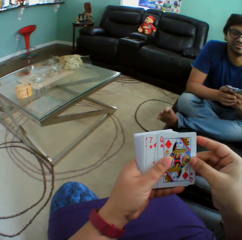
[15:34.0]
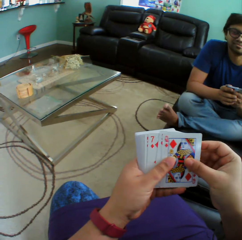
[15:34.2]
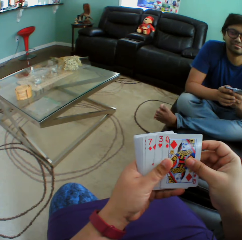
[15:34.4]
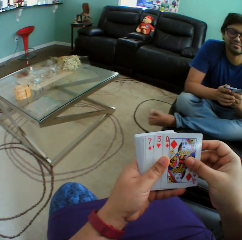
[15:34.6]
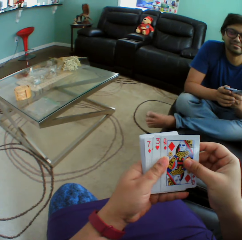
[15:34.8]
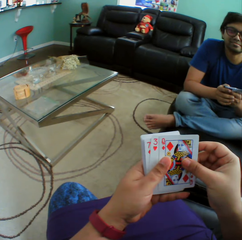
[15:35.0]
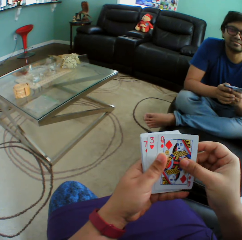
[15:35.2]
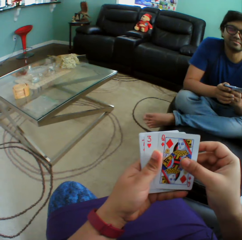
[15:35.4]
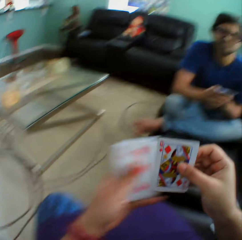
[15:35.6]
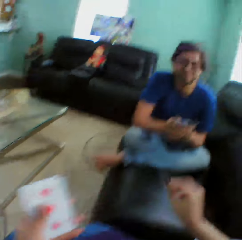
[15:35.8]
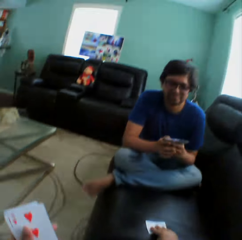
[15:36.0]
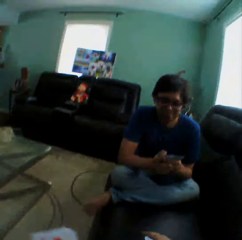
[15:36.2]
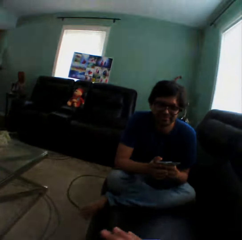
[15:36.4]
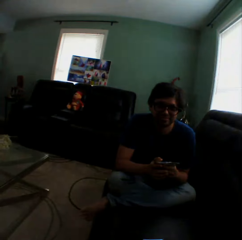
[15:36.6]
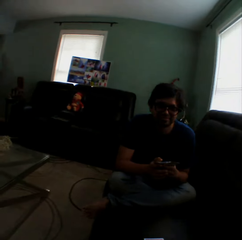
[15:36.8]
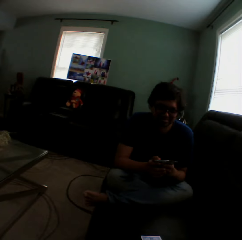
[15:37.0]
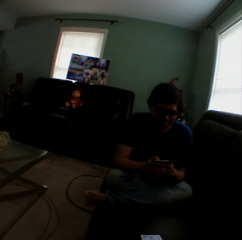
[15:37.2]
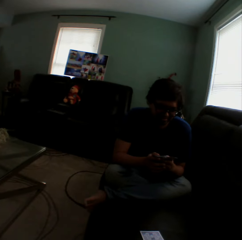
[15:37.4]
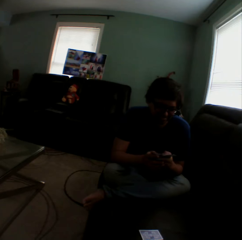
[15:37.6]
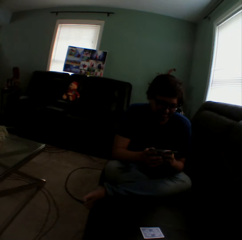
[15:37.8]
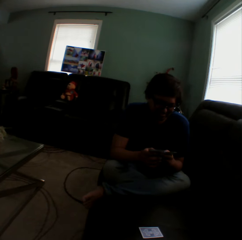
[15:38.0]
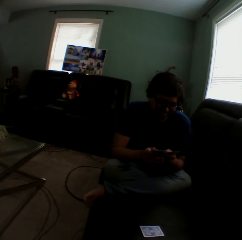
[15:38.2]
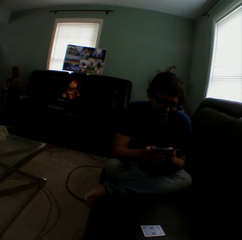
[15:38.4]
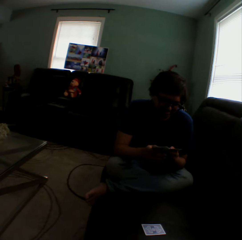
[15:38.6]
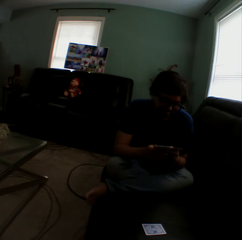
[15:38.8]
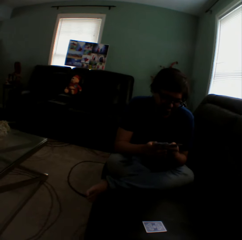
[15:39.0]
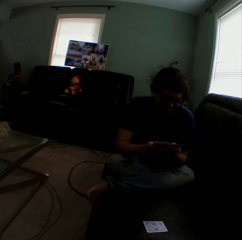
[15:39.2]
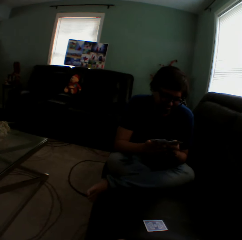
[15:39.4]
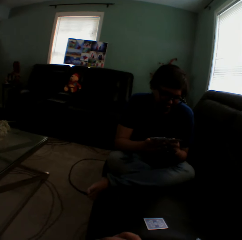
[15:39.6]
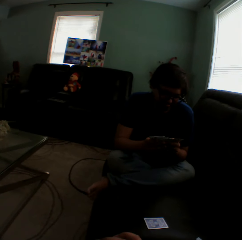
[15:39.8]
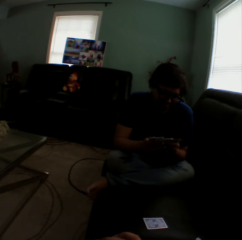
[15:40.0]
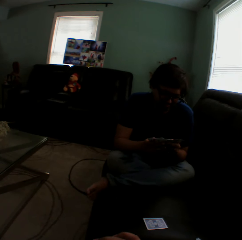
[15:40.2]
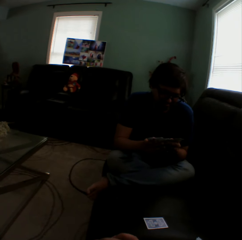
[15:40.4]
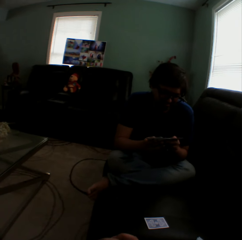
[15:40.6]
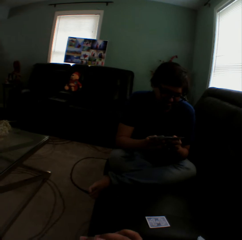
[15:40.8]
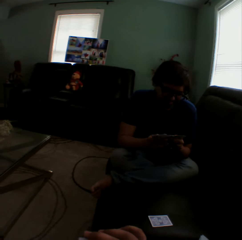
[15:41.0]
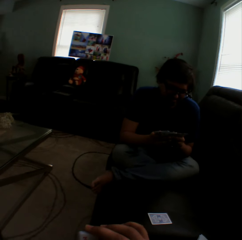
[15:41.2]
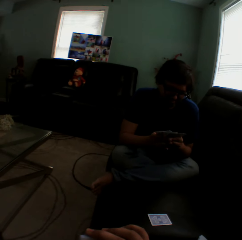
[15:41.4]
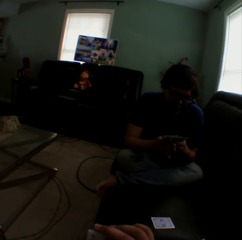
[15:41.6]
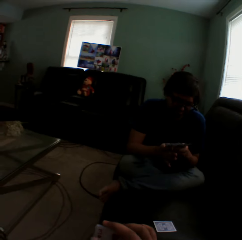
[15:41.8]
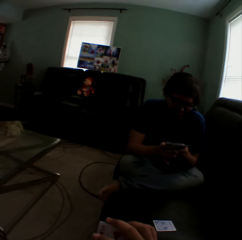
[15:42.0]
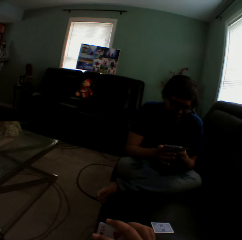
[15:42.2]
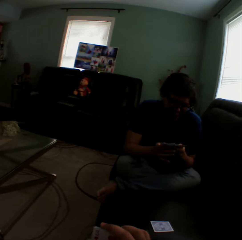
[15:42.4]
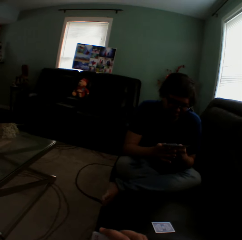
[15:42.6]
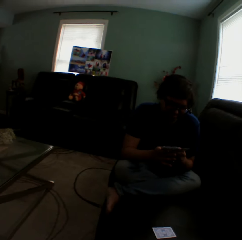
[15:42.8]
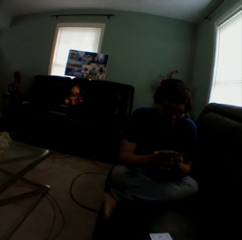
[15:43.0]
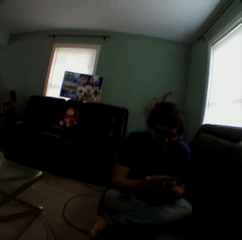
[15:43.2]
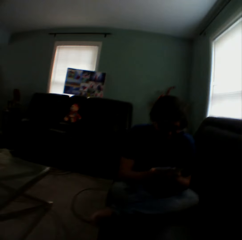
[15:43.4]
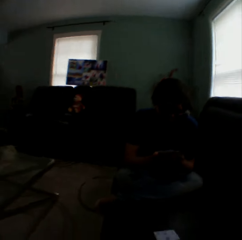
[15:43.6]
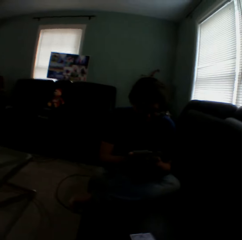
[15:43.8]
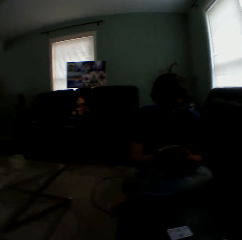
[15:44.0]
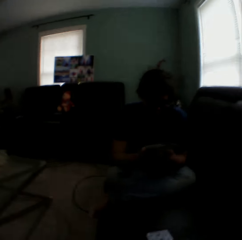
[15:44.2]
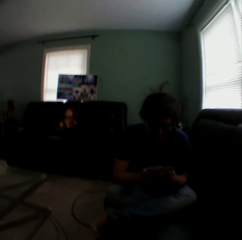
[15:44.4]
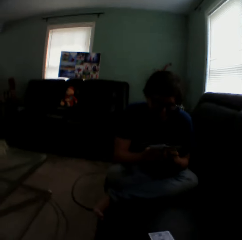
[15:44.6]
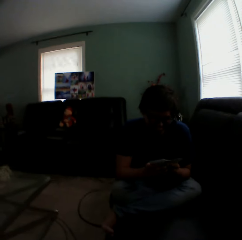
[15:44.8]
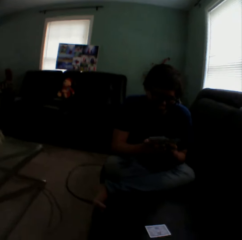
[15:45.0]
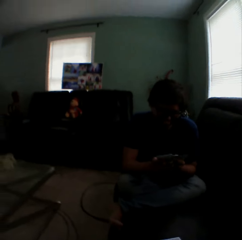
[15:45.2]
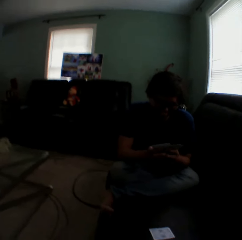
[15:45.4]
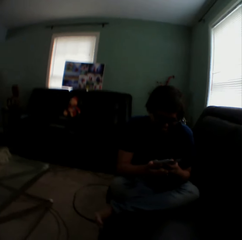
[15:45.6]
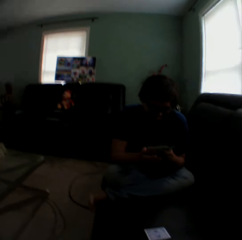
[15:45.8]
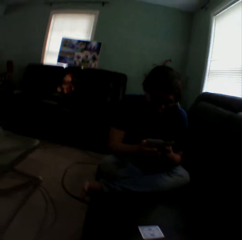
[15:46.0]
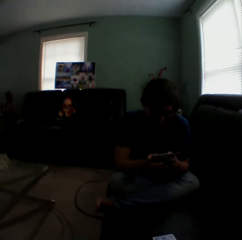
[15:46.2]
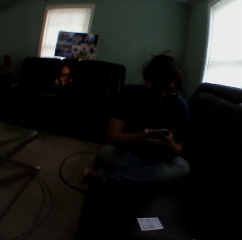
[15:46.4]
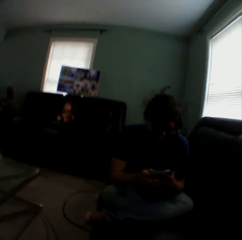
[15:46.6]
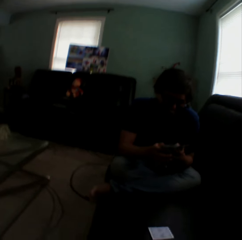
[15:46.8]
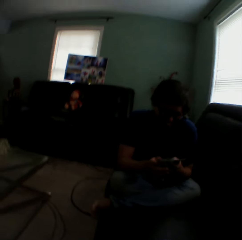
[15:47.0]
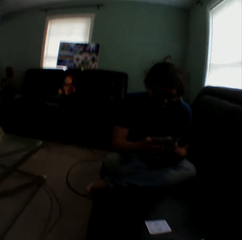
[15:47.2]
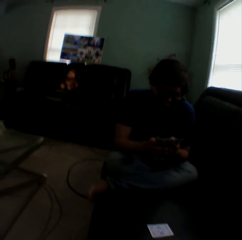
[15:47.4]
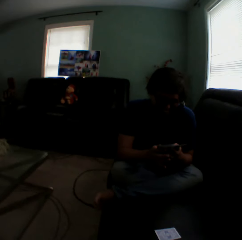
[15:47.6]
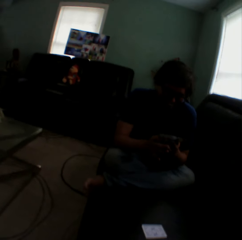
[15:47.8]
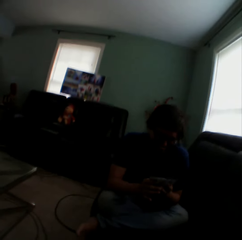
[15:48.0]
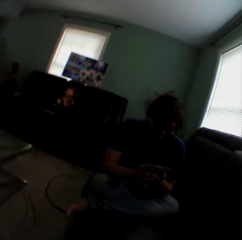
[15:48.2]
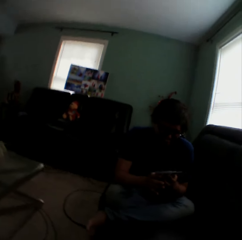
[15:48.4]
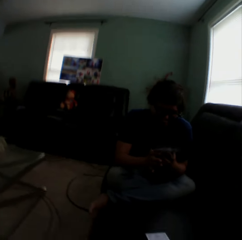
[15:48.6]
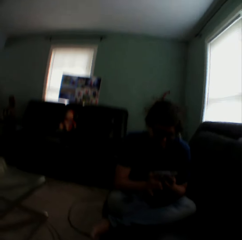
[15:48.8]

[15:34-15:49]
The camera wearer turns to the side. They put a card on the couch. A man arranges cards in hand. The man holds playing cards. The camera wearer sways the leg. They turn to the side.

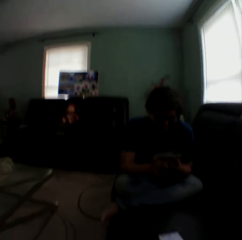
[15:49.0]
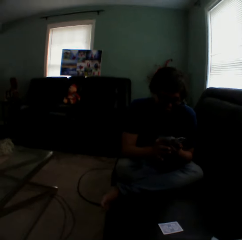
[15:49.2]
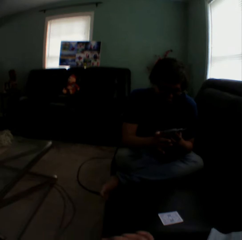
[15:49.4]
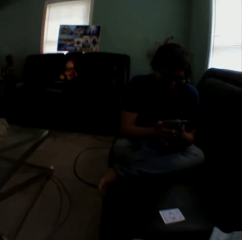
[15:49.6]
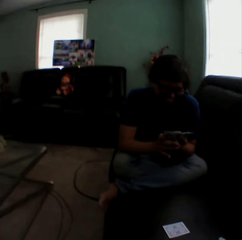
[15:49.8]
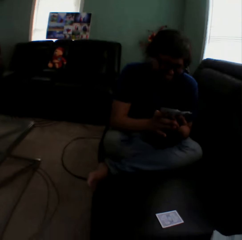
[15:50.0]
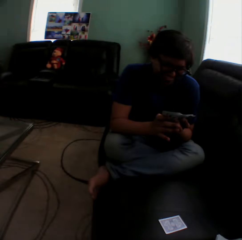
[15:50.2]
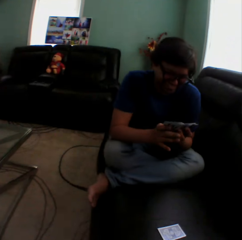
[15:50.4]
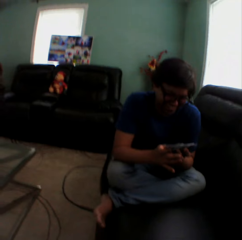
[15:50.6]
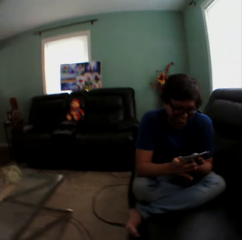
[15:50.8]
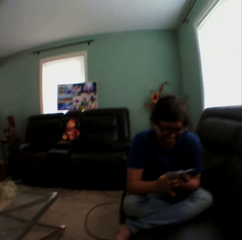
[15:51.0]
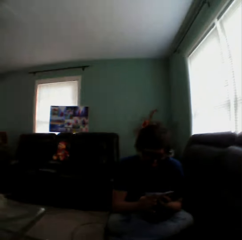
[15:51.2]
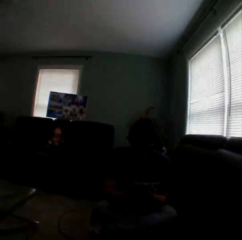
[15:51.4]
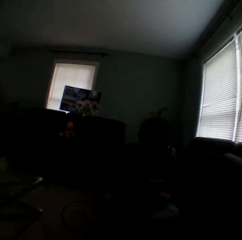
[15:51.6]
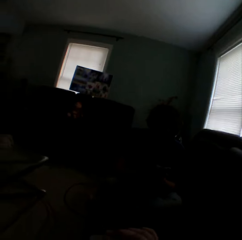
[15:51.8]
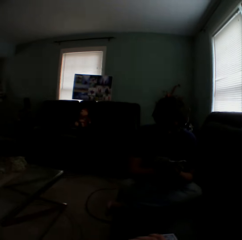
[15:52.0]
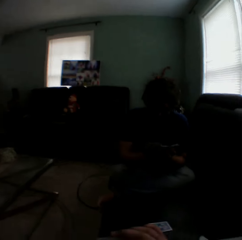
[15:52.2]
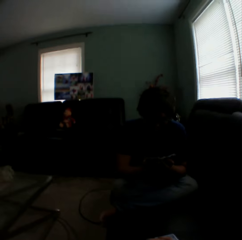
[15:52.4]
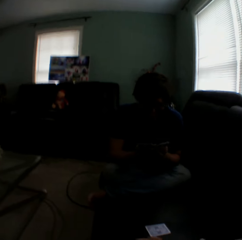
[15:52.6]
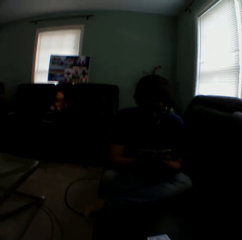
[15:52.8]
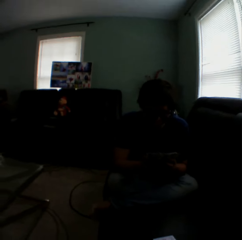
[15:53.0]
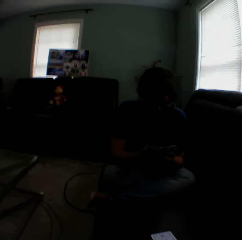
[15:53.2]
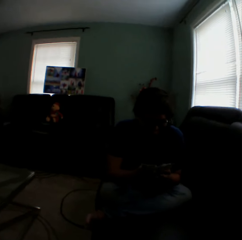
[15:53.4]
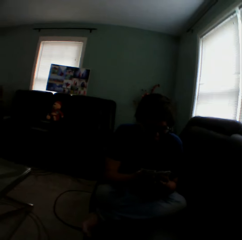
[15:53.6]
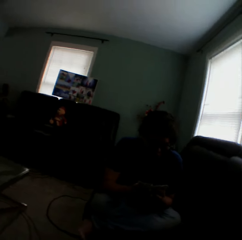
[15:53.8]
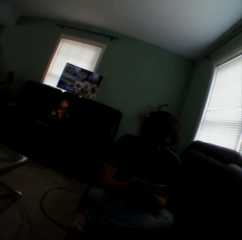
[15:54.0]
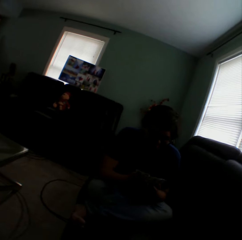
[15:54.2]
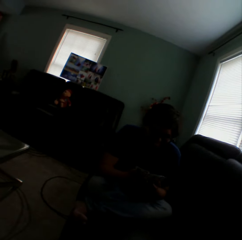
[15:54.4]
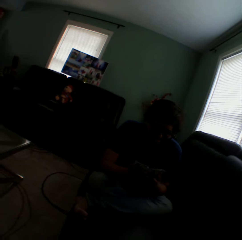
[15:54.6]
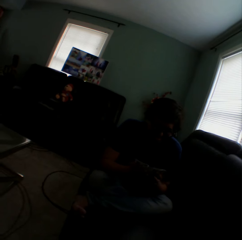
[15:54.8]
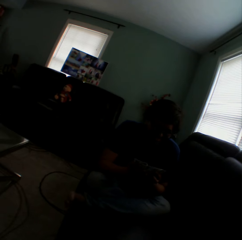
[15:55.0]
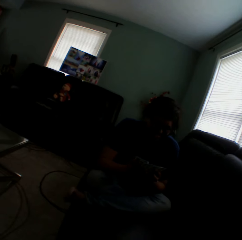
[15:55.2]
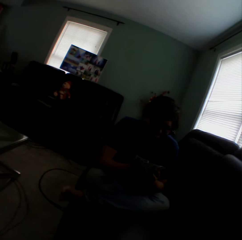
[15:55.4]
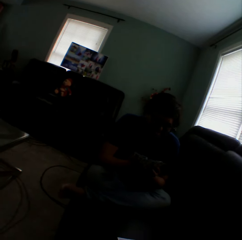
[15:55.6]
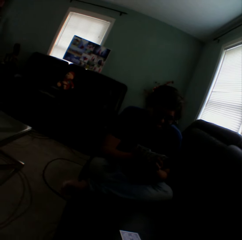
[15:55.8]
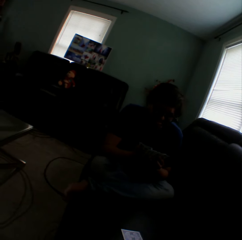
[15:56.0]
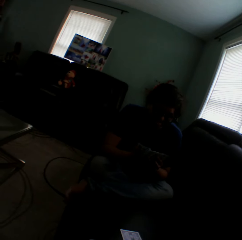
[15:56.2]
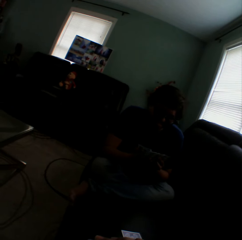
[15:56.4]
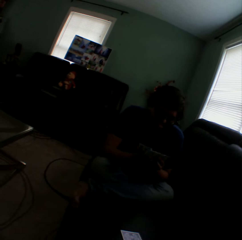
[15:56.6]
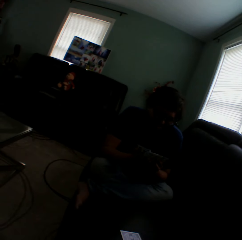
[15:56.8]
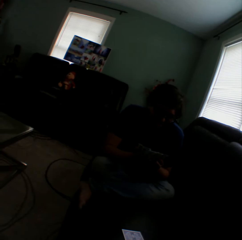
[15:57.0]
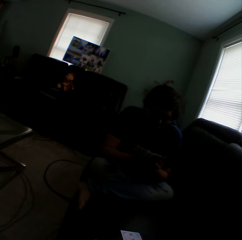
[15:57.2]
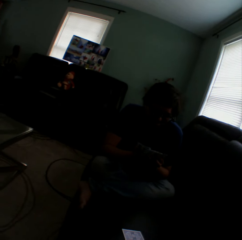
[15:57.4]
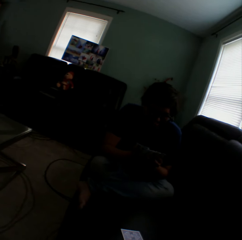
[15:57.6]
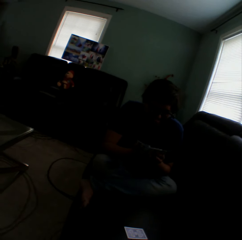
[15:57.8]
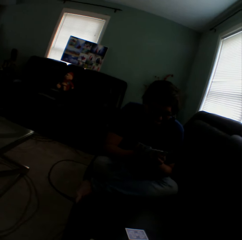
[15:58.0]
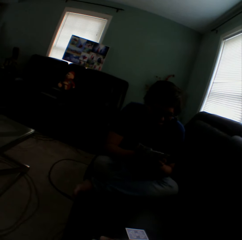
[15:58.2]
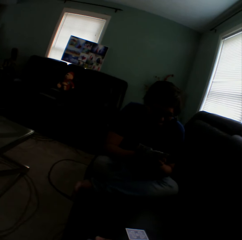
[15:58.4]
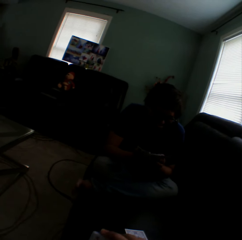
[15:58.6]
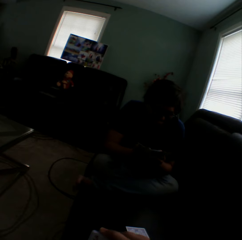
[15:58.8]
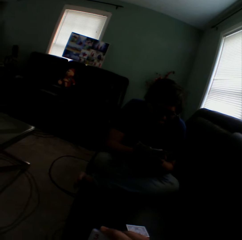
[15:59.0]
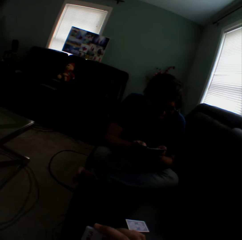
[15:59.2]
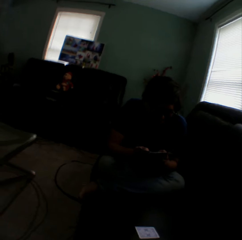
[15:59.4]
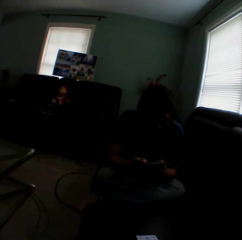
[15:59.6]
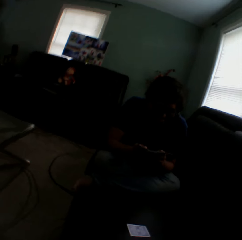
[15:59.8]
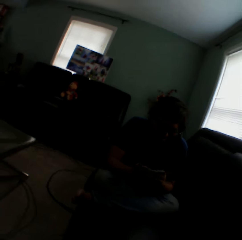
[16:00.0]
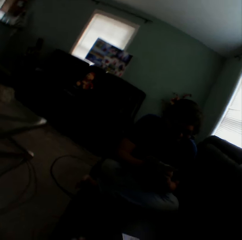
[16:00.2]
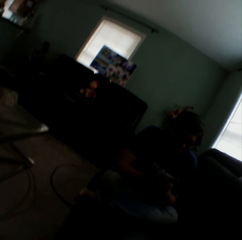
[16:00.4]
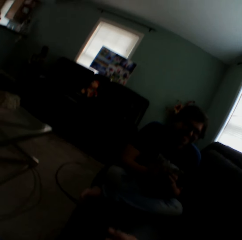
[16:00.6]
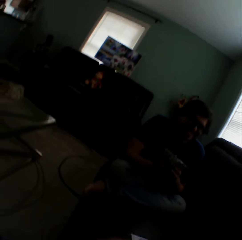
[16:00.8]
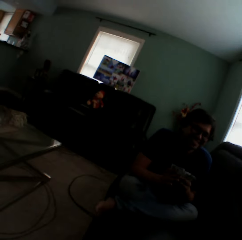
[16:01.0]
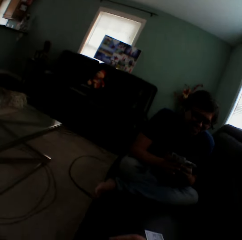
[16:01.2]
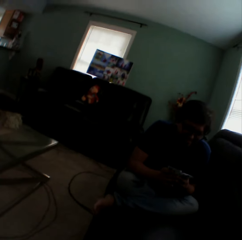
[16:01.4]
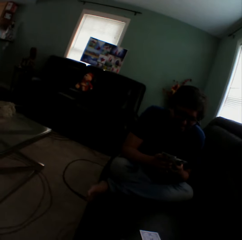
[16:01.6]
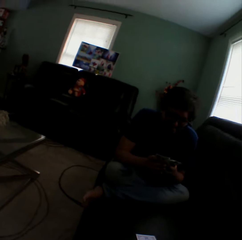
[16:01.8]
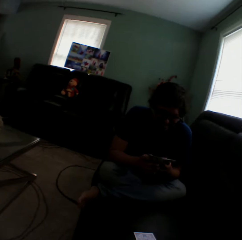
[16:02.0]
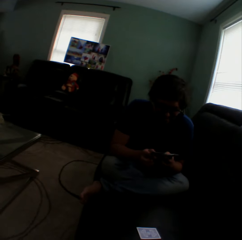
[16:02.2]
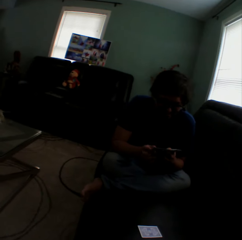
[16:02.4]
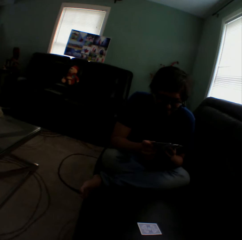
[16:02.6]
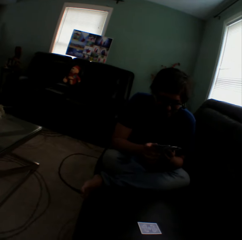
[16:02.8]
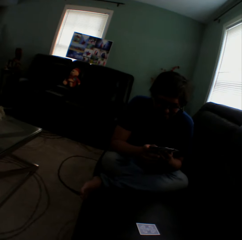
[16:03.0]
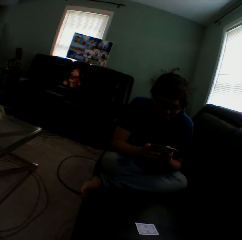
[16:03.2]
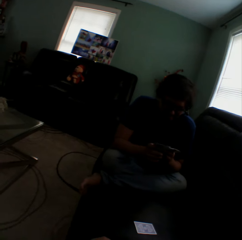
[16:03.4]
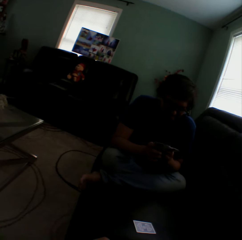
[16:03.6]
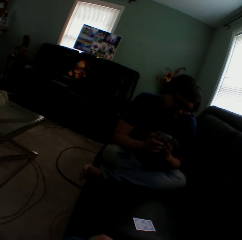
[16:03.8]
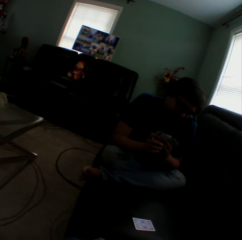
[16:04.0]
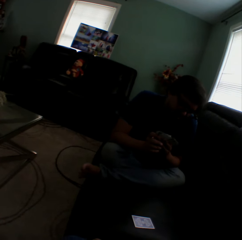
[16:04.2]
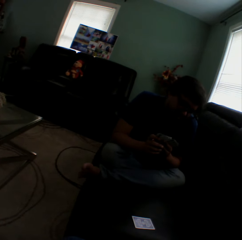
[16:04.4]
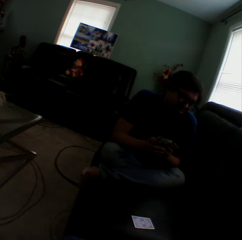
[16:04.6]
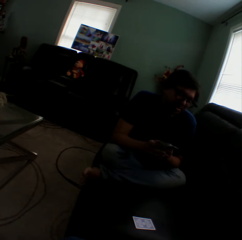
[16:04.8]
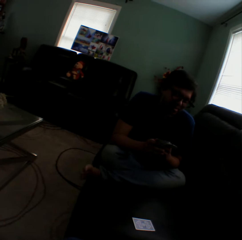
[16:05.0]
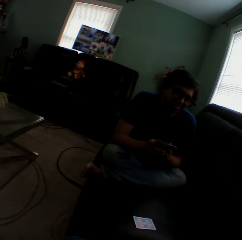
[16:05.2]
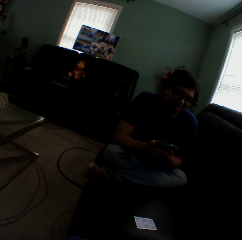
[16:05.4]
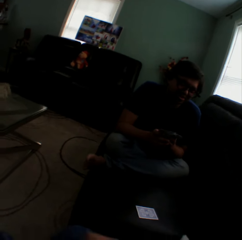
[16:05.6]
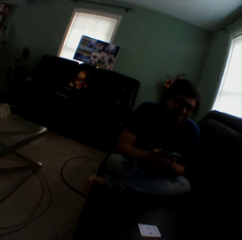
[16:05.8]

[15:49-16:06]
A man holds playing cards. The camera wearer turns to the side. They arrange cards in a hand. The man sways the left leg. The man holds playing cards. The camera wearer turns to the side.
